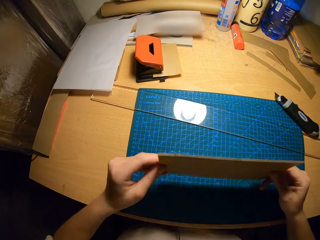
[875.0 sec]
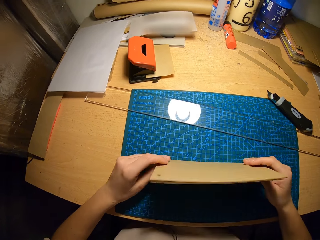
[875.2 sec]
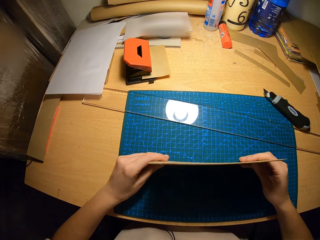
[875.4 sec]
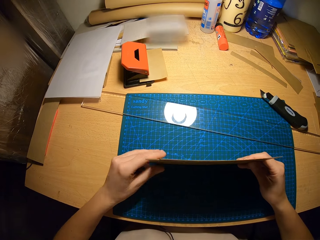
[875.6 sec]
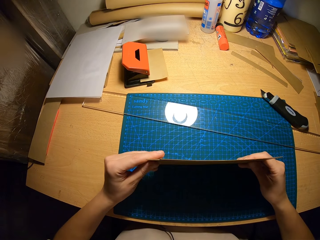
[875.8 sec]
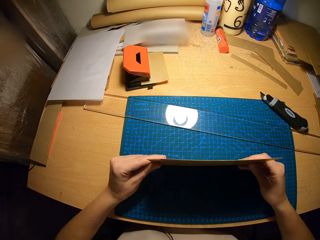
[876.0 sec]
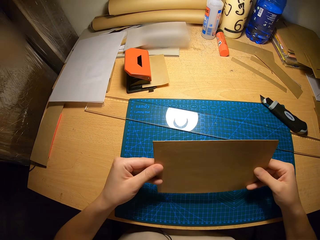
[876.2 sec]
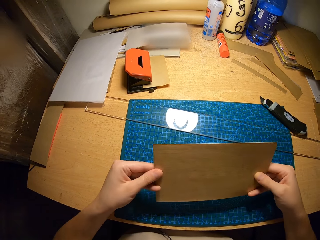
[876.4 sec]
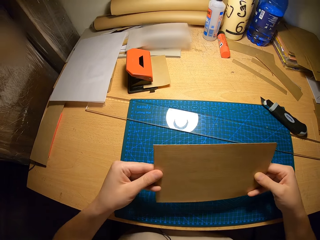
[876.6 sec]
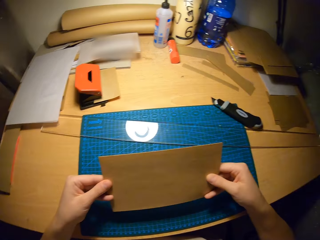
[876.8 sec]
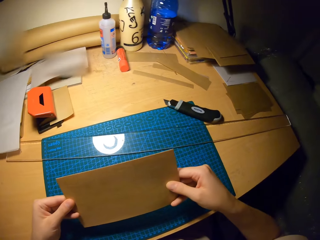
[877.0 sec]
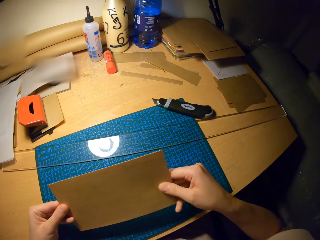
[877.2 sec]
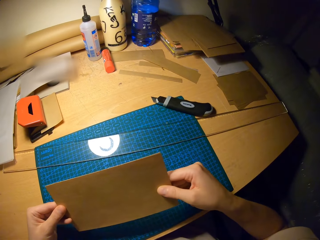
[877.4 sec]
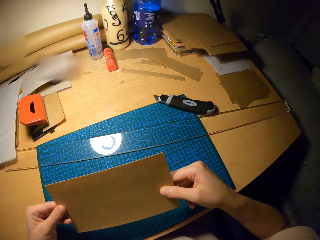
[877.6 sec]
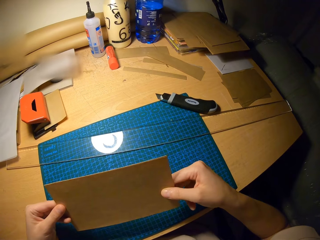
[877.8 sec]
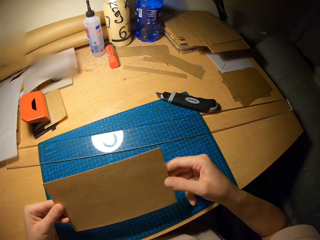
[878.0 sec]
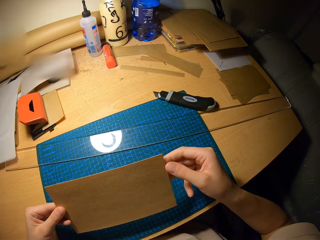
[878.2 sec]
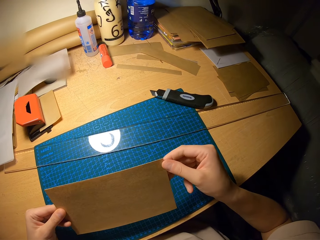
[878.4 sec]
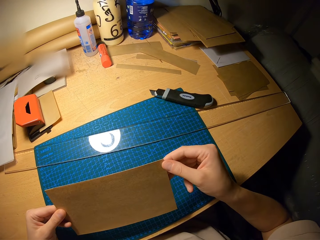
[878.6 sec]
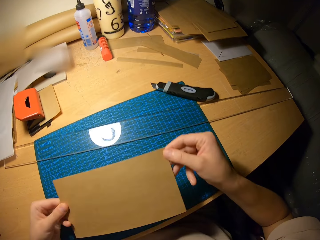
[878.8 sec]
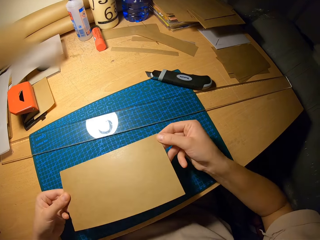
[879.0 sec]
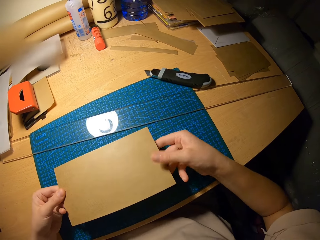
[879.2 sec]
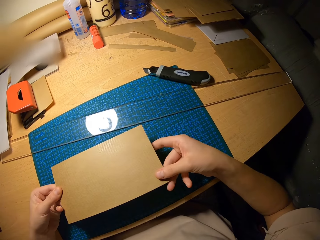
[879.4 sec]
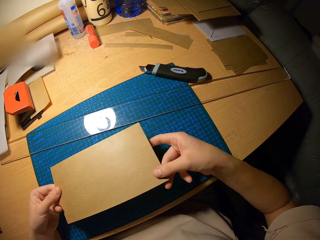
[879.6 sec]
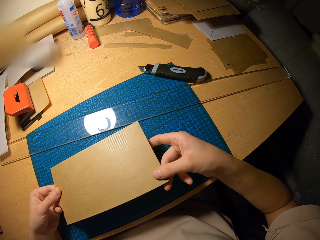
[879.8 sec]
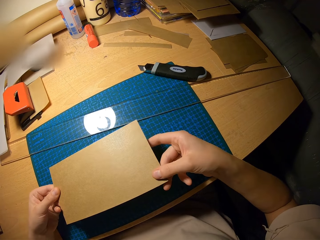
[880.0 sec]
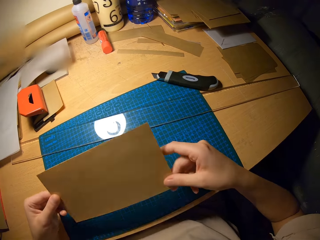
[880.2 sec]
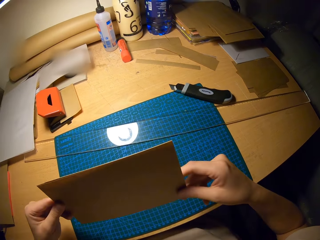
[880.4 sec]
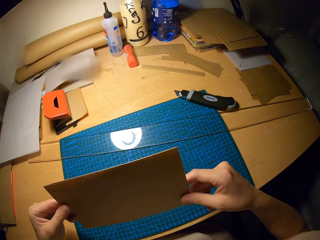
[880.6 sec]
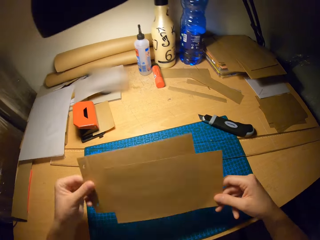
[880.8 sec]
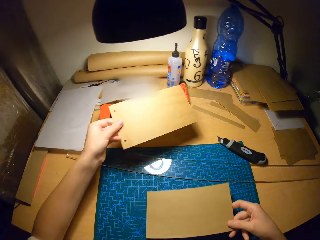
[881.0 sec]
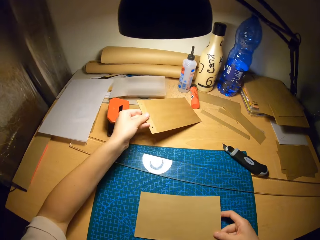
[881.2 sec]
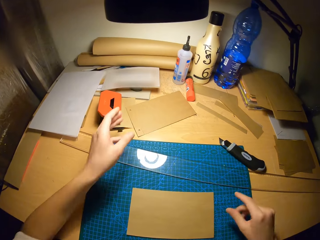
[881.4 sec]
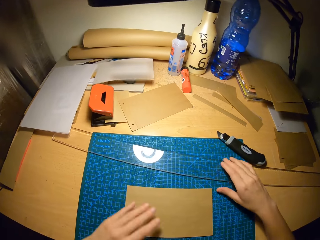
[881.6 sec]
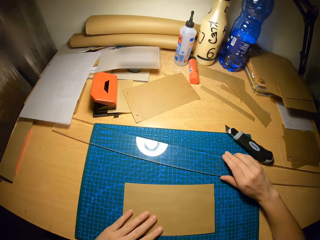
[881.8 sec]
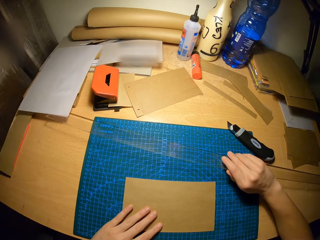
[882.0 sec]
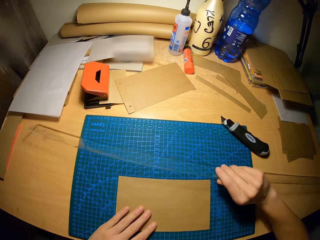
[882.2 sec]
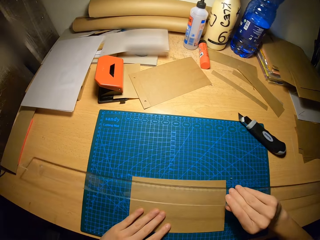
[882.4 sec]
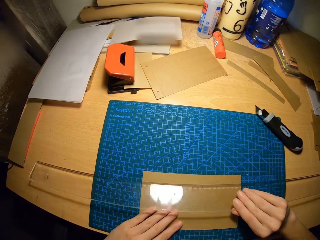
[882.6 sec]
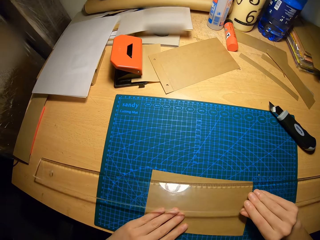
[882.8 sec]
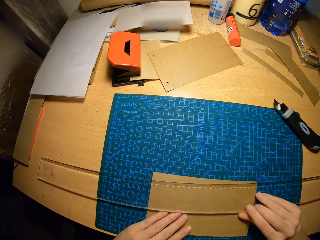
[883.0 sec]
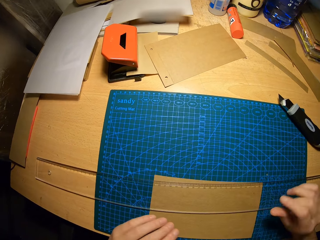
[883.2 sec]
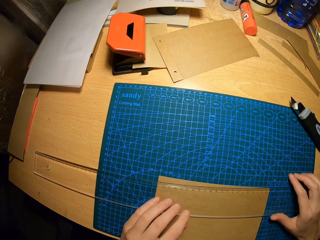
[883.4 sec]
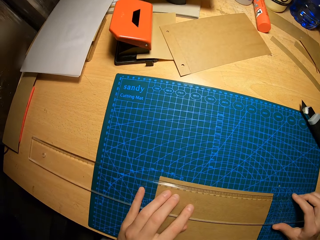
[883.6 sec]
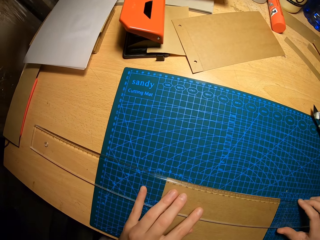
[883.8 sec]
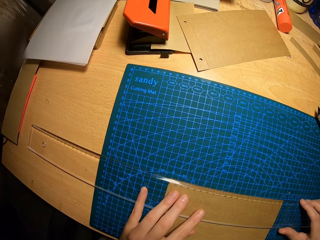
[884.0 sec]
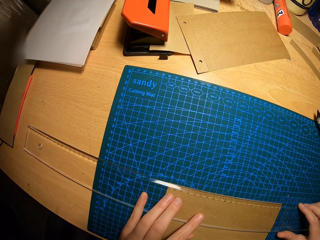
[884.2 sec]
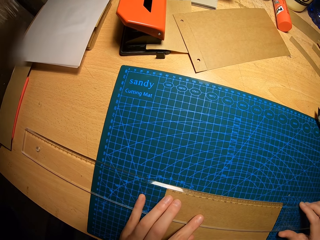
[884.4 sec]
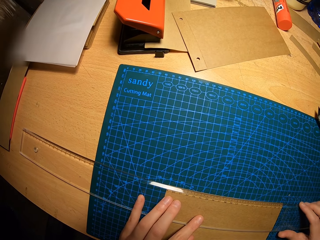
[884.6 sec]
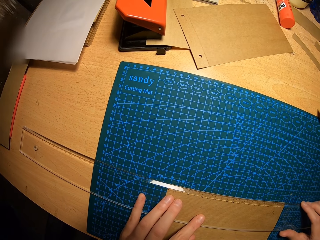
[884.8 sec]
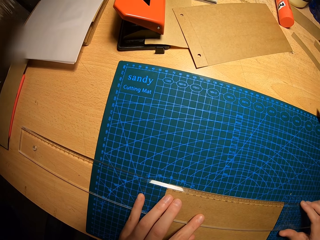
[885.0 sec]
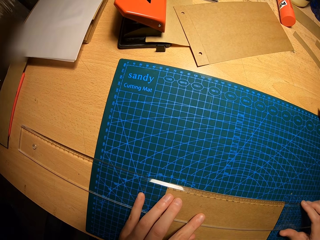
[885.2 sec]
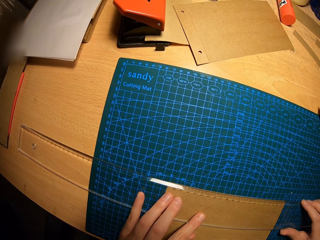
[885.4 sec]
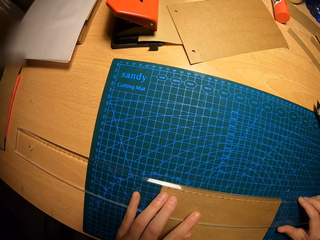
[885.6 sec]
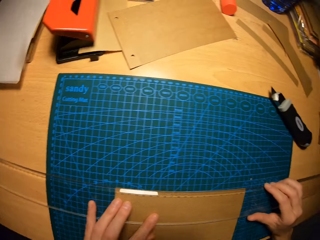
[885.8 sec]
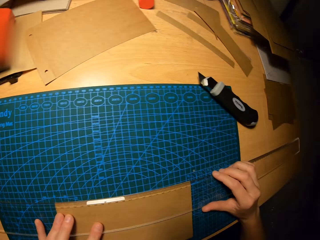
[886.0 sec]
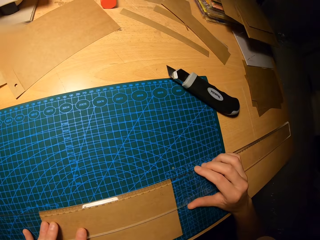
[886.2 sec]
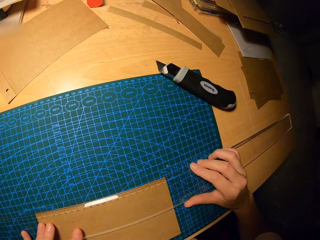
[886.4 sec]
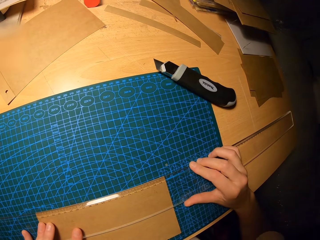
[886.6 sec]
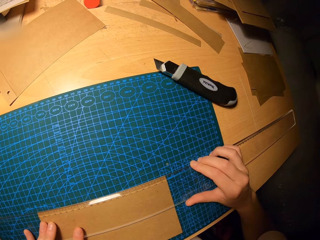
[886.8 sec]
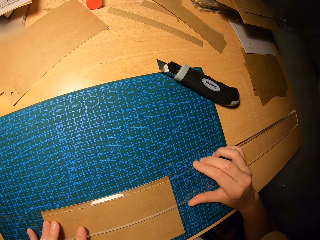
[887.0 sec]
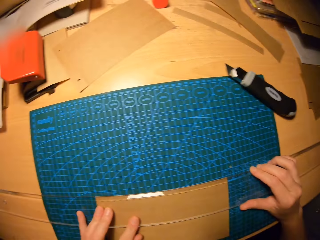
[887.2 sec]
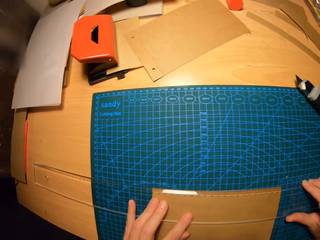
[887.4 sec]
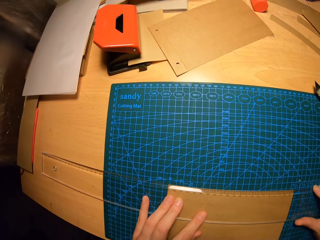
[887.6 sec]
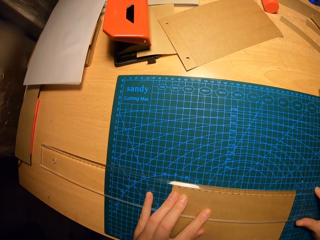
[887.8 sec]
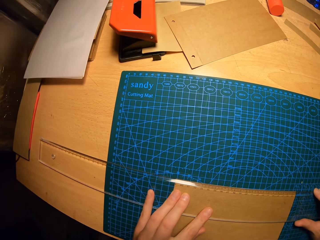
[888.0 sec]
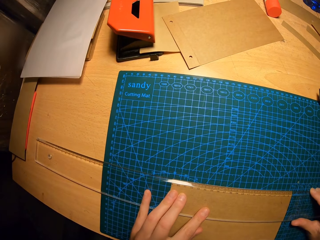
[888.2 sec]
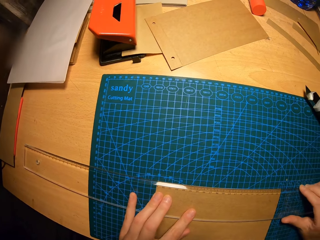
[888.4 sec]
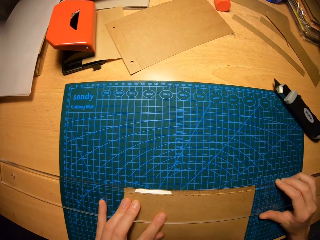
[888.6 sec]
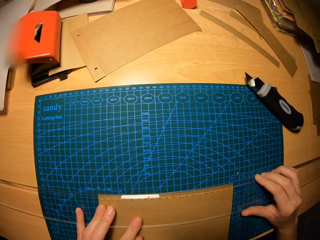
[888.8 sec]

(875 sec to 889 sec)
The camera wearer moves the craft paper on the table. He drops the second cardboard on the table with his left hand. He moves the ruler on the craft paper. He lifts the ruler from the table with his right hand. He places the ruler on the first cardboard with his hands. He stares at the ruler on the craft paper.

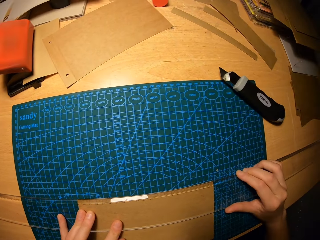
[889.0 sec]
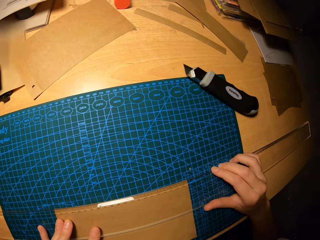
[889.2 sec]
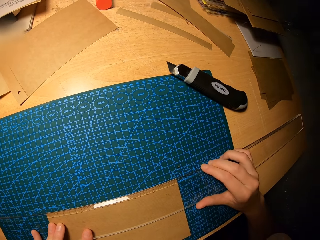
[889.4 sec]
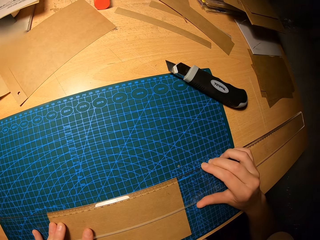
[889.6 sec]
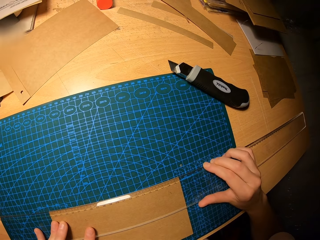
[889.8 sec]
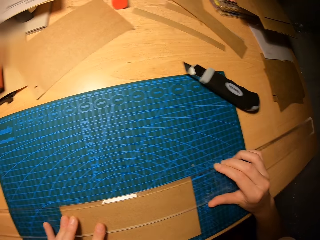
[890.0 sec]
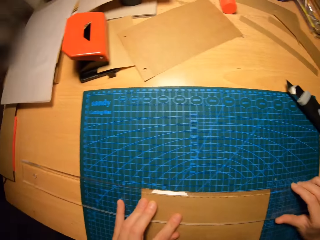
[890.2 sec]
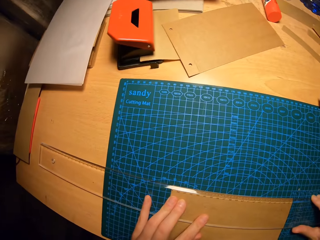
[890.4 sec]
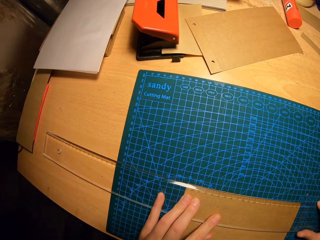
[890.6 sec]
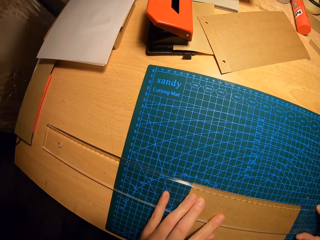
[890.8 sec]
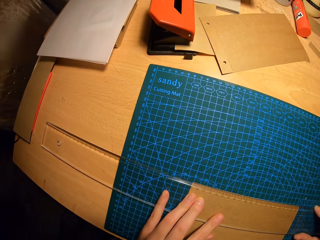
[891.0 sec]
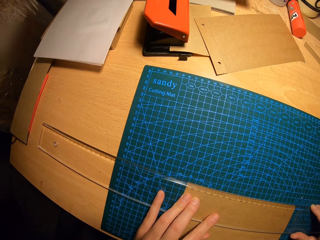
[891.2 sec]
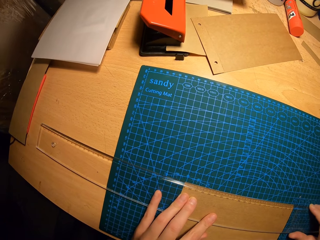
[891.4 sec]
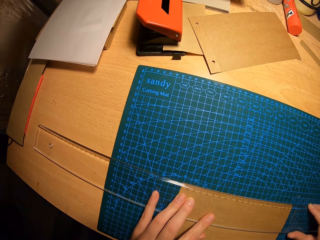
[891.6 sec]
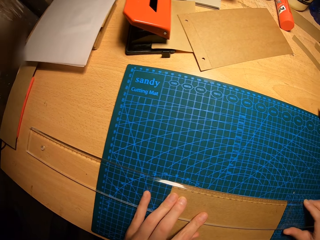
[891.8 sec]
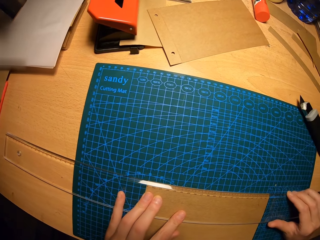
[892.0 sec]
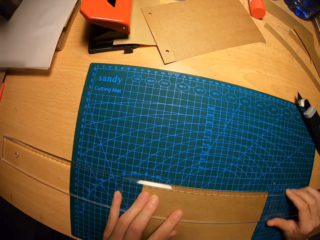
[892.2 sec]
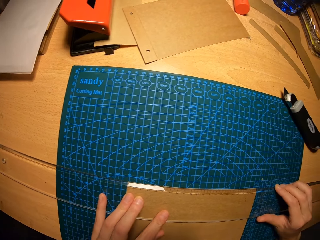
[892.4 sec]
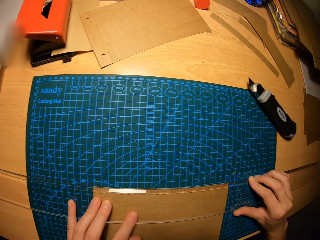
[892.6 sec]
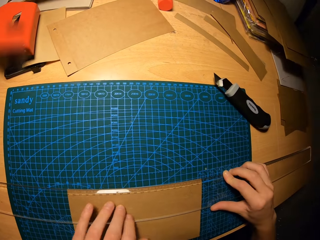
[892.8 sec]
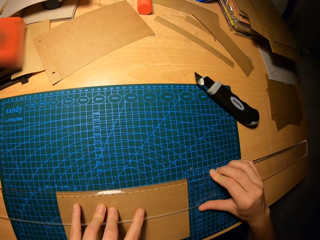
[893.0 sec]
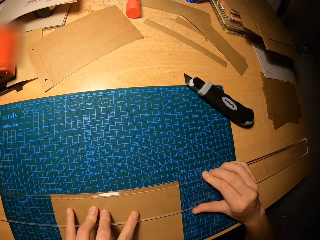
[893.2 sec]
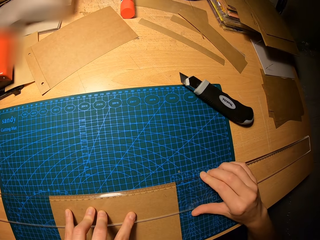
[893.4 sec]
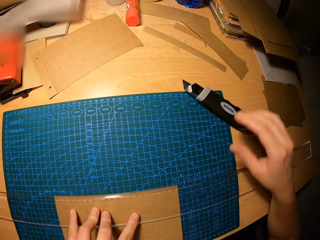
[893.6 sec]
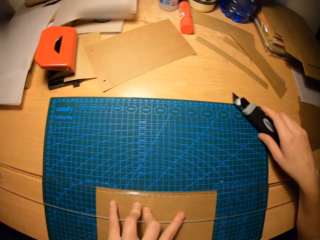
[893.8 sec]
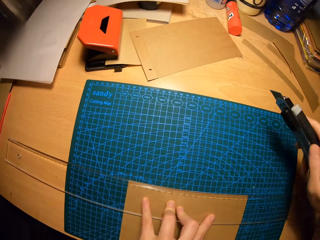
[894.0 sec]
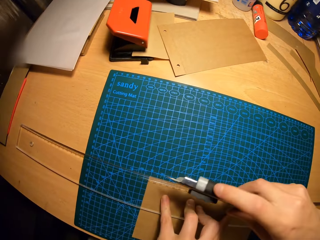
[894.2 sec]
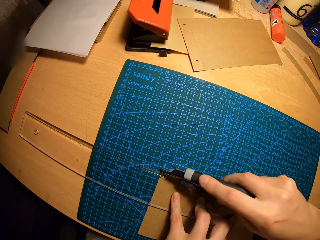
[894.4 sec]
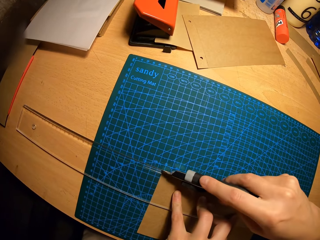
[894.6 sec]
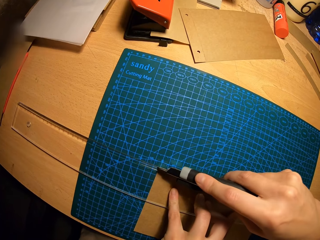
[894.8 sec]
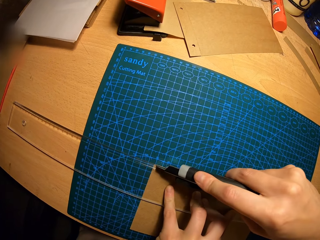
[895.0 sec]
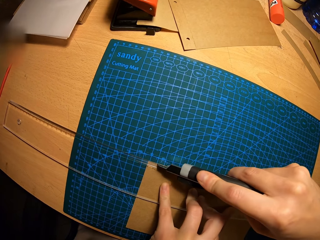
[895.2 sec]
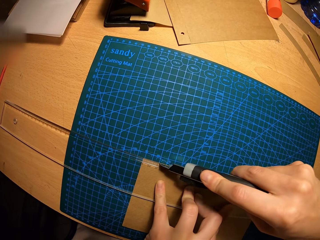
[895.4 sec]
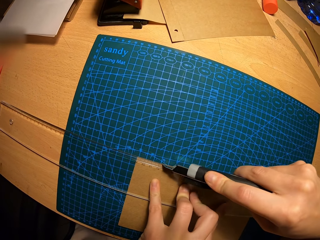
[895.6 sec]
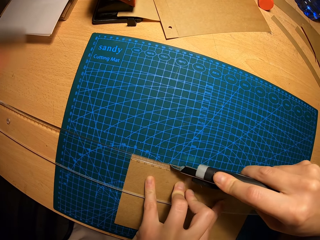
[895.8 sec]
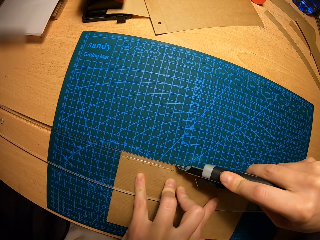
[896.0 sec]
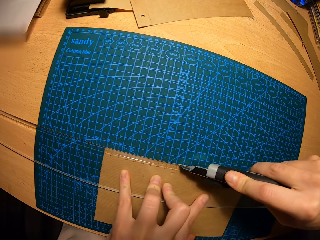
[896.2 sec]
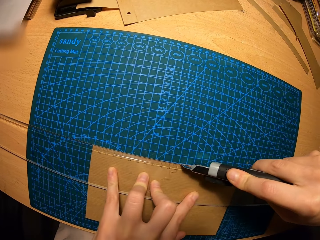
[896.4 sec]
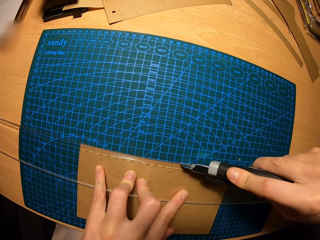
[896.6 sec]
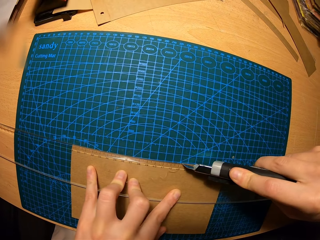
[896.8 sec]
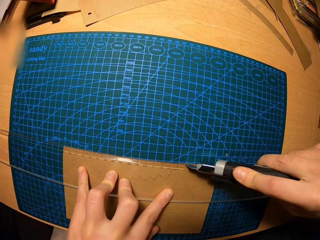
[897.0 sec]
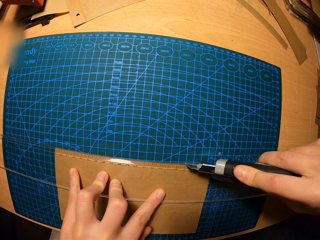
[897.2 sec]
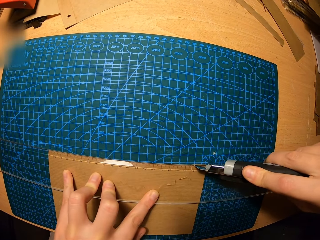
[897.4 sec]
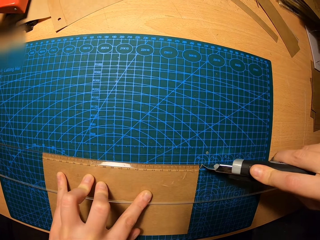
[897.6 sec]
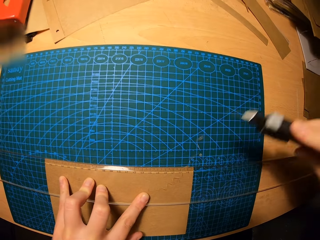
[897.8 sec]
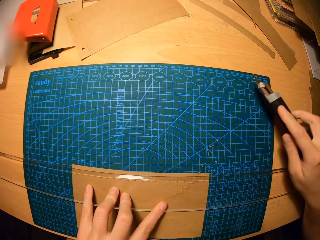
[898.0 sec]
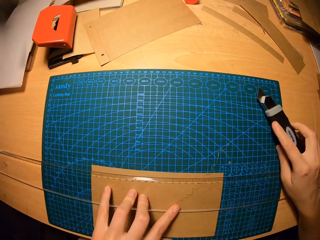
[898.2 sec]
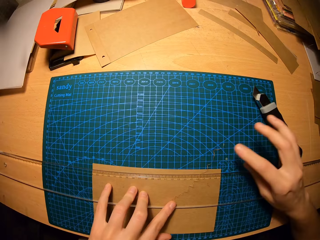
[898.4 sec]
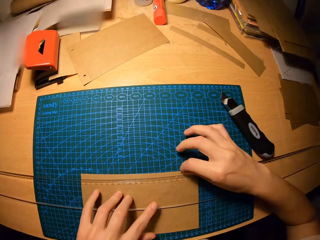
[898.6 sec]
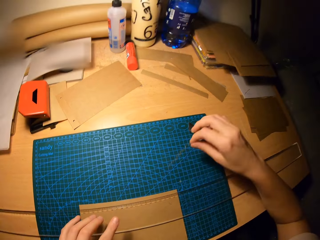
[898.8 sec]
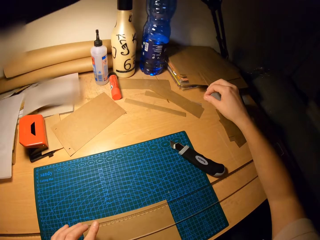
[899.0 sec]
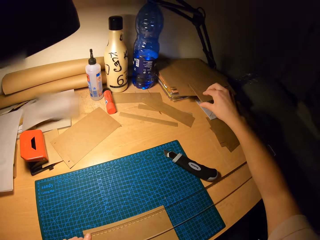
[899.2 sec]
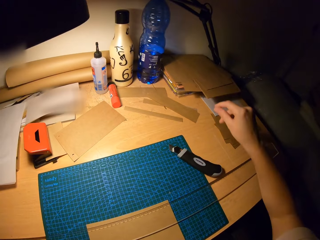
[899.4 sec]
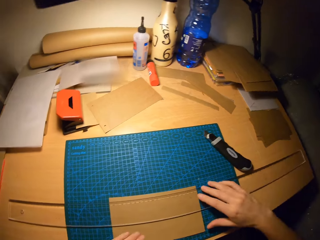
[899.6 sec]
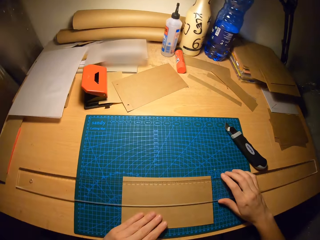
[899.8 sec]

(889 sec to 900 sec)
The camera wearer picks the box cutter from the table with his right hand. He cuts out part of the first cardboard or craft paper with the box cutter in his right hand. He drops the box cutter on the table with his right hand. He removes the piece of the craft paper.
